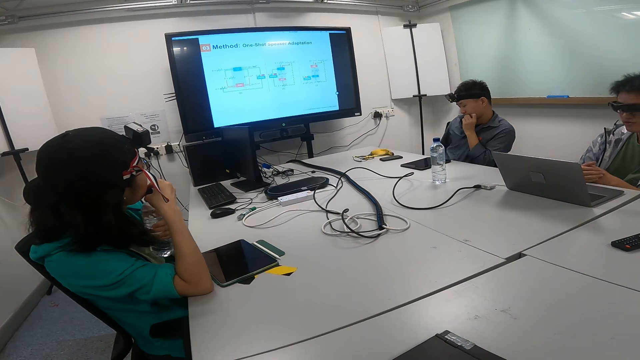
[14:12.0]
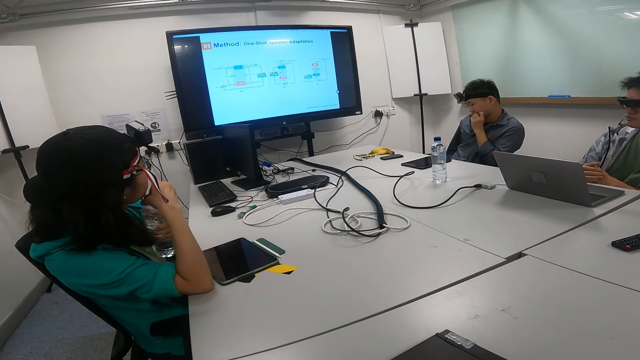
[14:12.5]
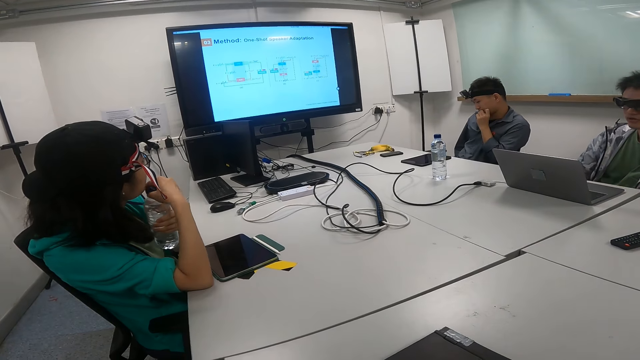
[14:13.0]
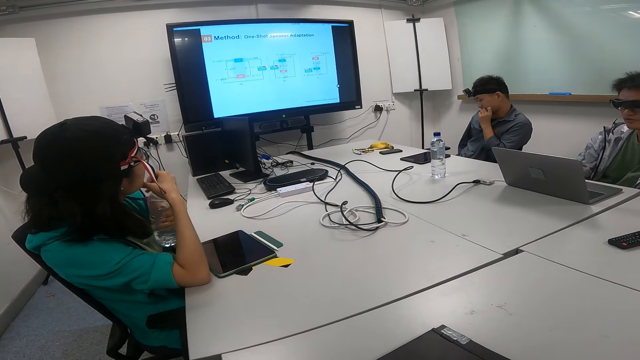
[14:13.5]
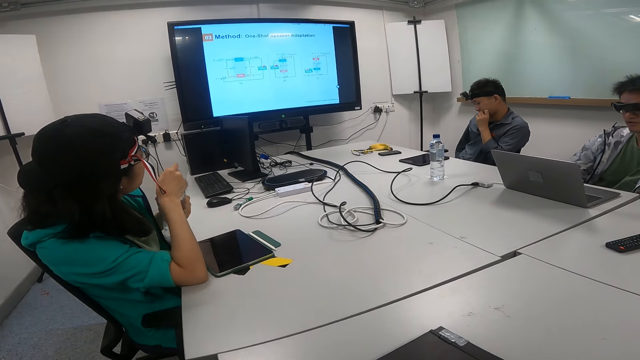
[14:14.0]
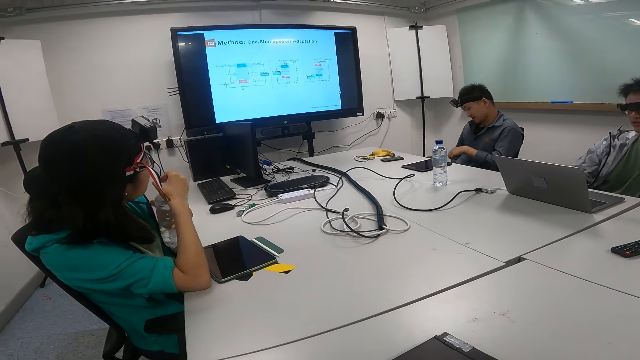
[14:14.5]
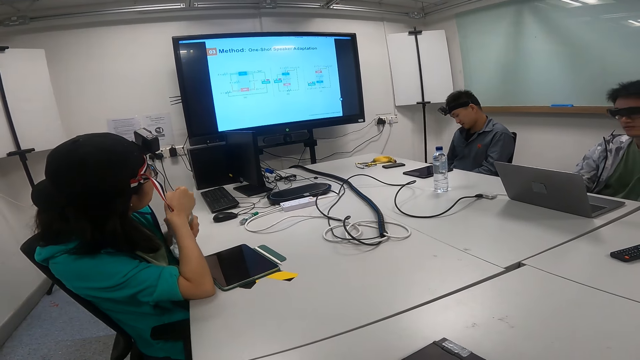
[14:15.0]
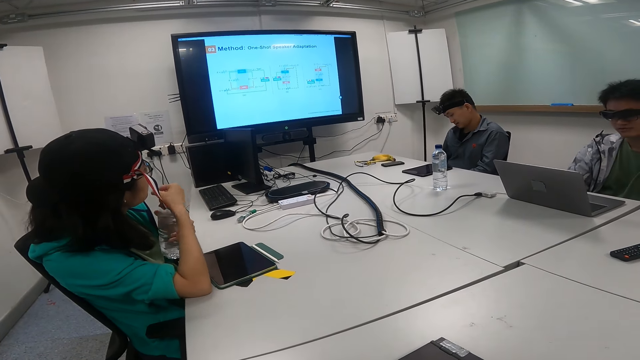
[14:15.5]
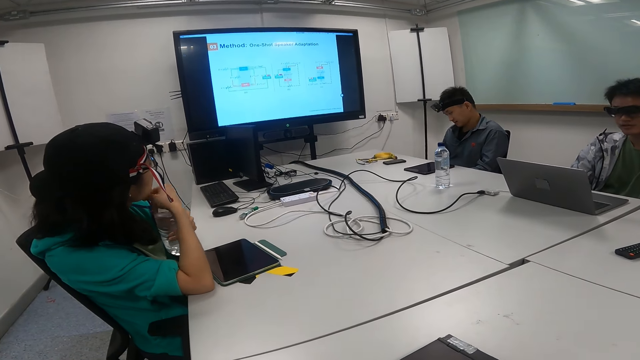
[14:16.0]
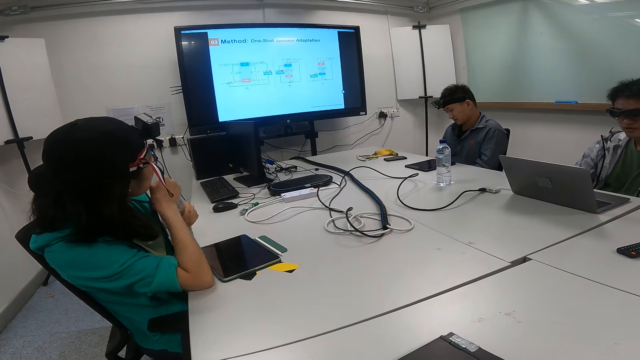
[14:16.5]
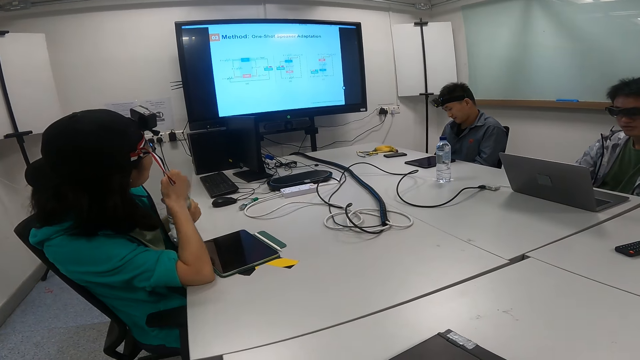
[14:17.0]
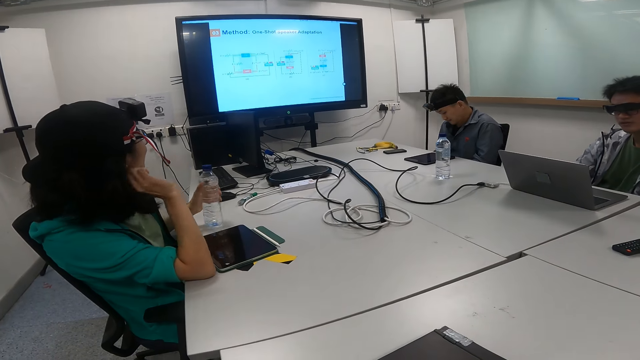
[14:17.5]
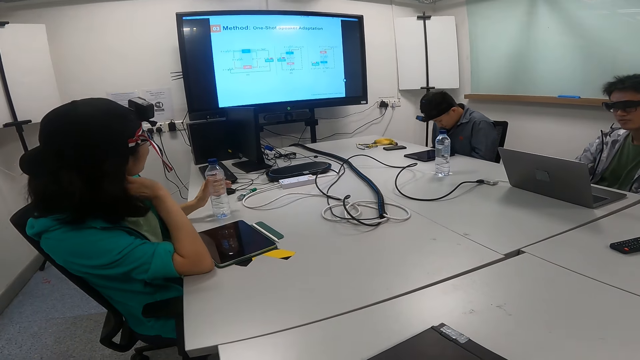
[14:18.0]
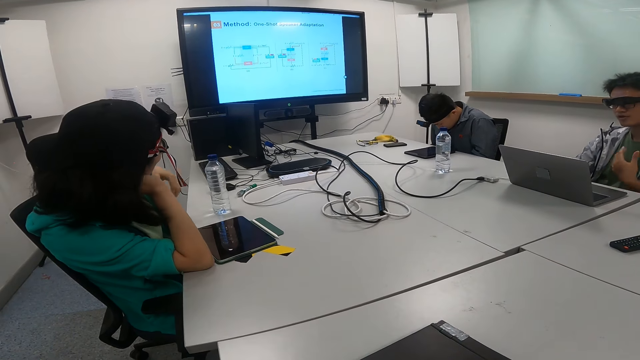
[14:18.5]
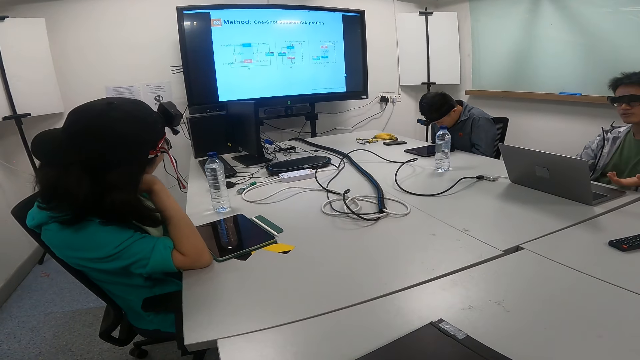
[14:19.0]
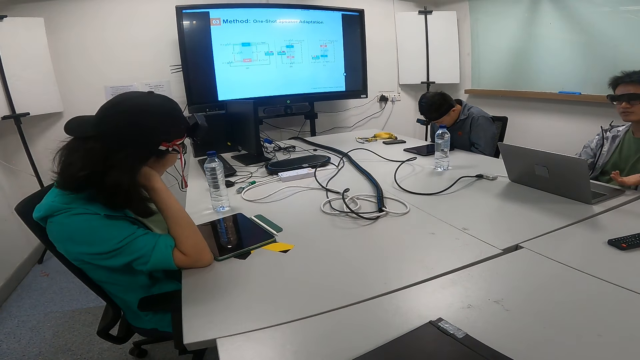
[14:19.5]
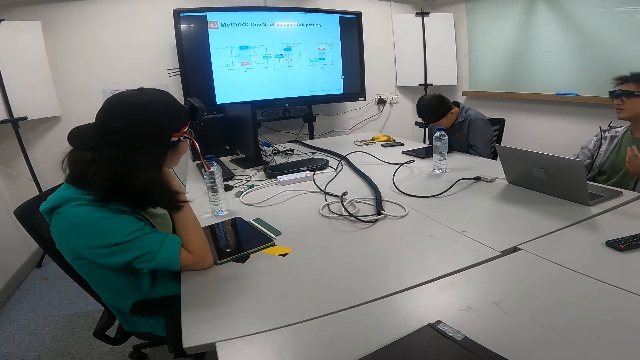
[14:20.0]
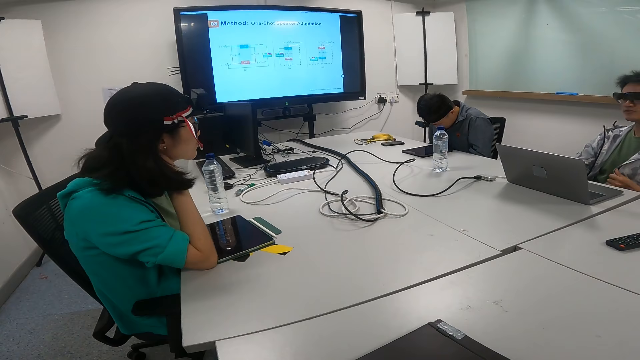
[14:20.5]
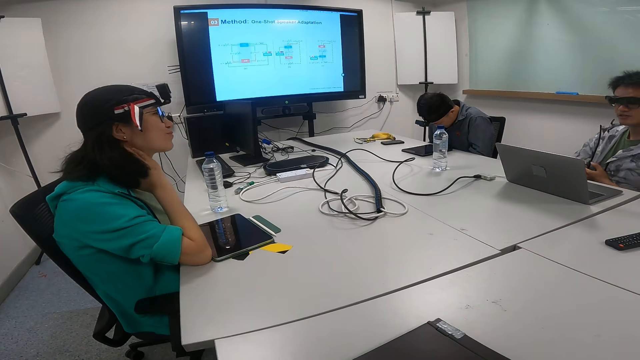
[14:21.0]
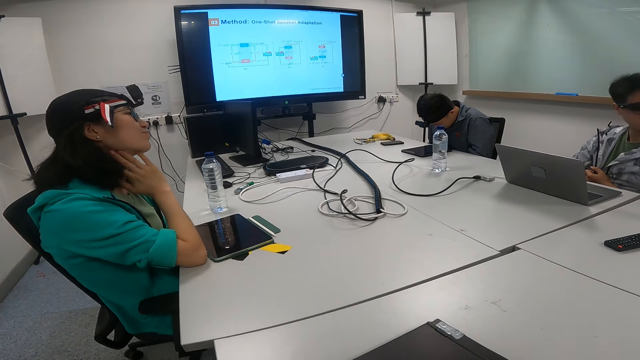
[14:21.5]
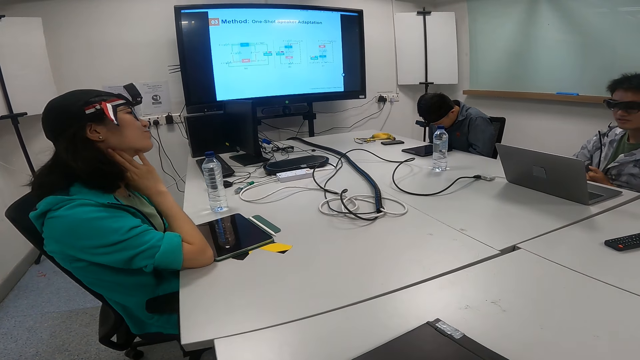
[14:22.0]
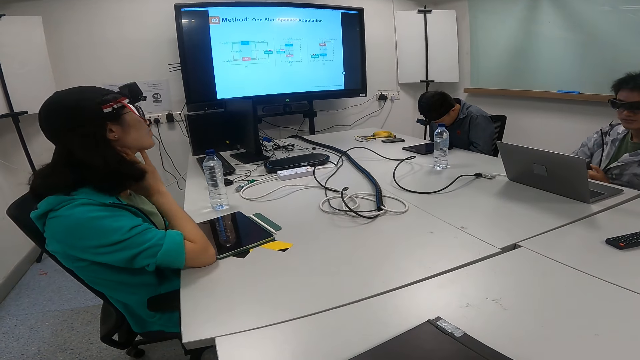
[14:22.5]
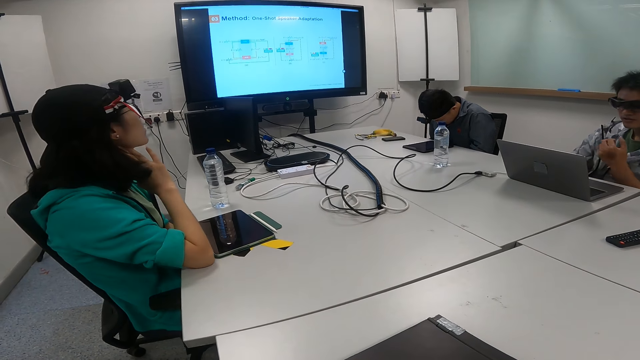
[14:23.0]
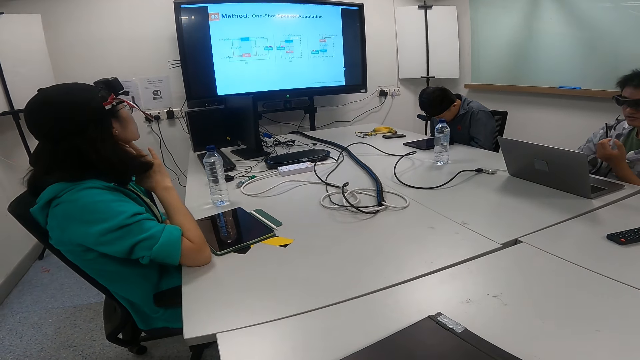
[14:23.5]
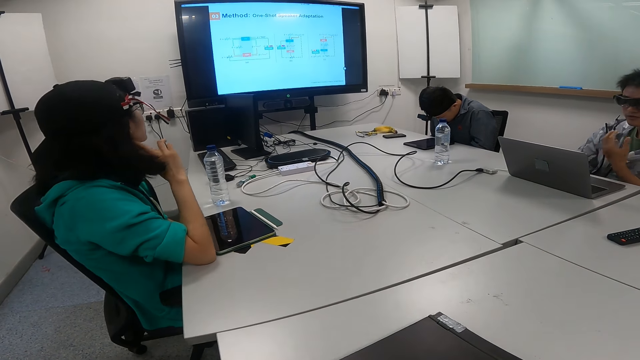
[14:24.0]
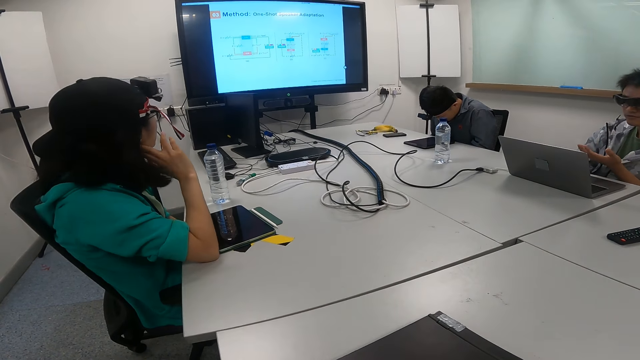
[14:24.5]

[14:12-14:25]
A person closes the bottle of water. Another person moves the chair and removes the hand from the mouth. The first person puts the bottle on the table. The other person moves the head down. The first person touches the head and moves the head.

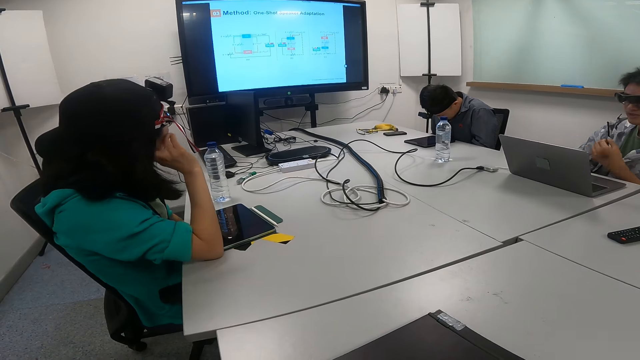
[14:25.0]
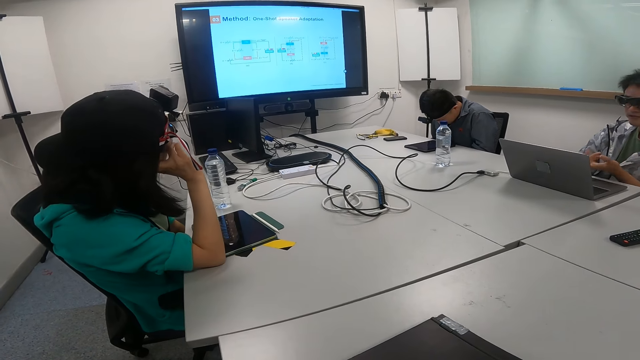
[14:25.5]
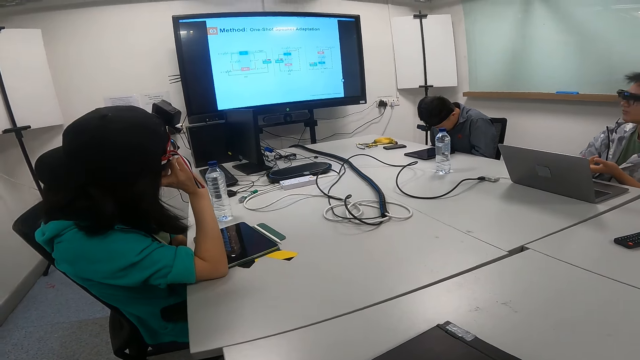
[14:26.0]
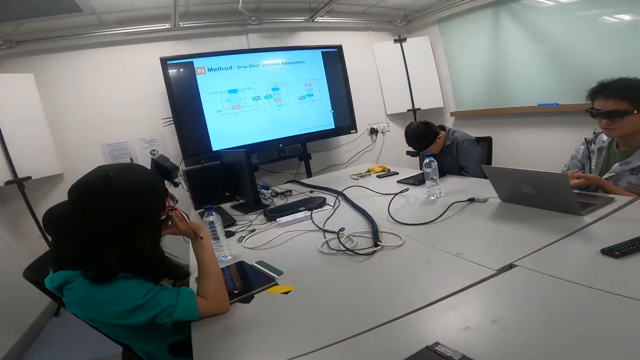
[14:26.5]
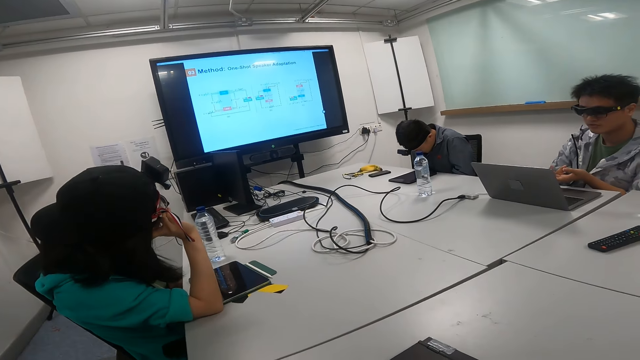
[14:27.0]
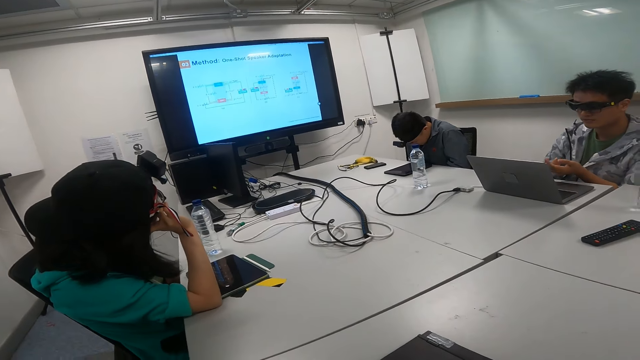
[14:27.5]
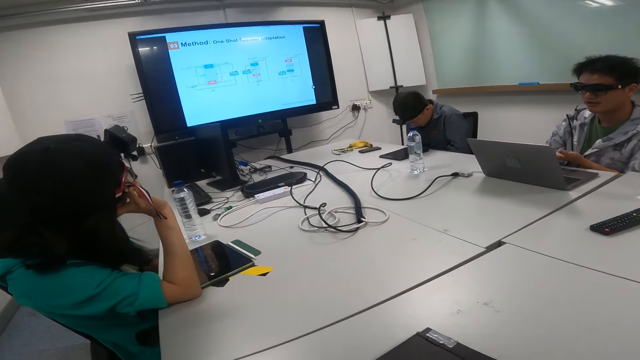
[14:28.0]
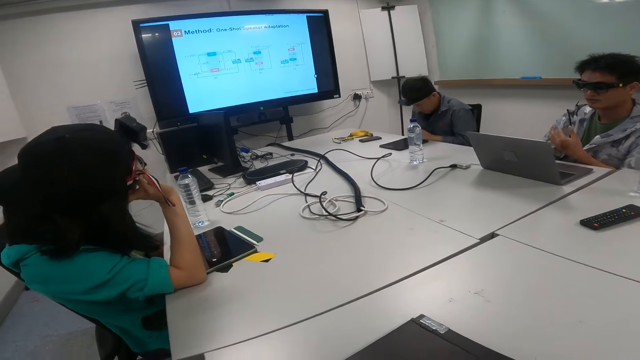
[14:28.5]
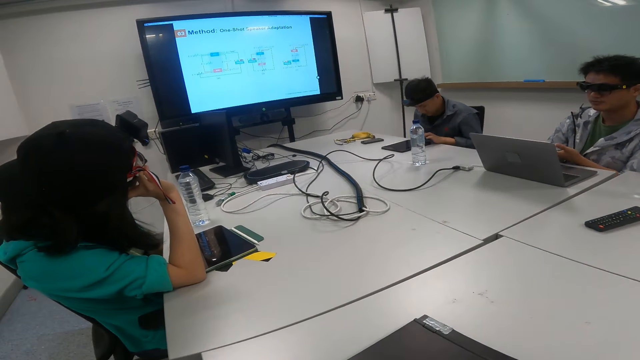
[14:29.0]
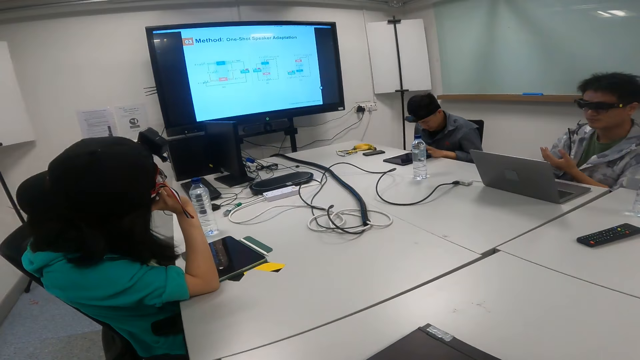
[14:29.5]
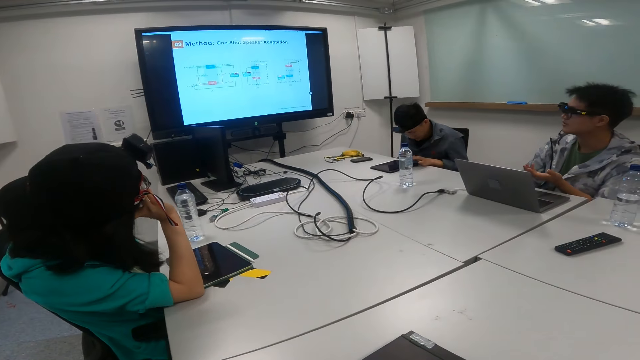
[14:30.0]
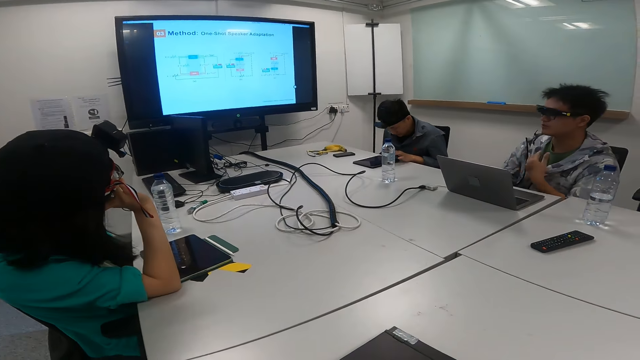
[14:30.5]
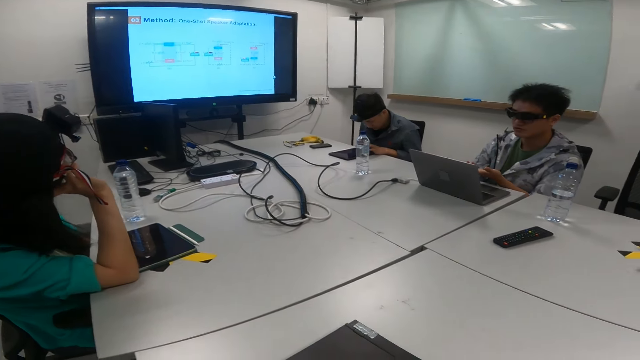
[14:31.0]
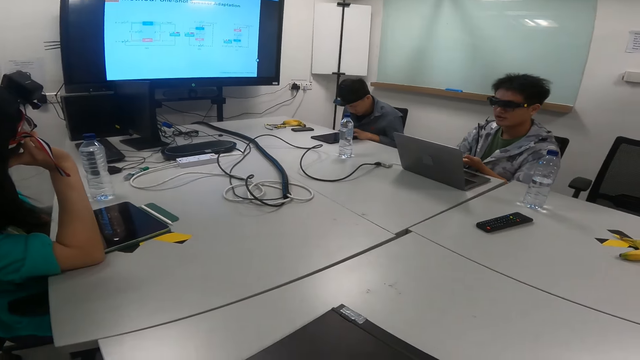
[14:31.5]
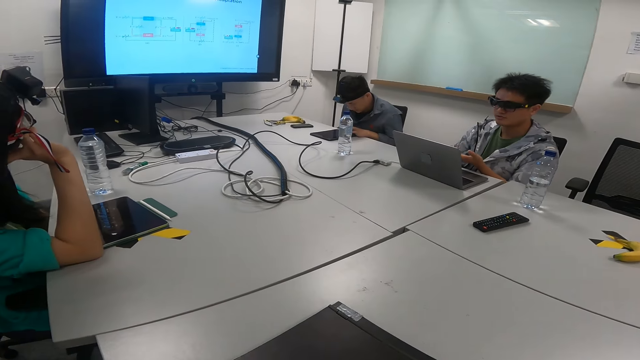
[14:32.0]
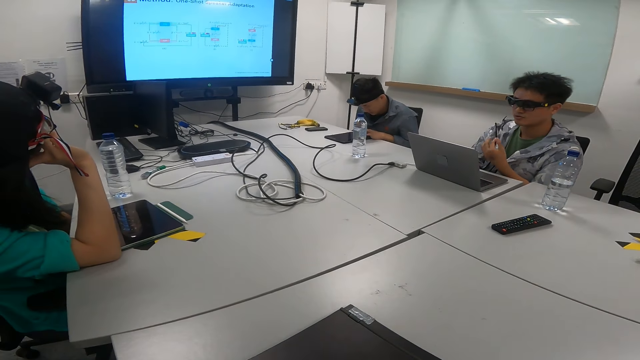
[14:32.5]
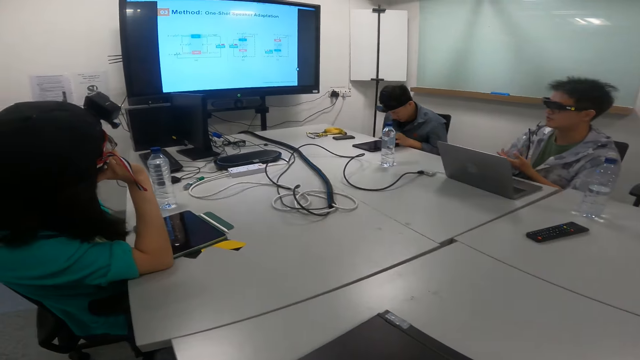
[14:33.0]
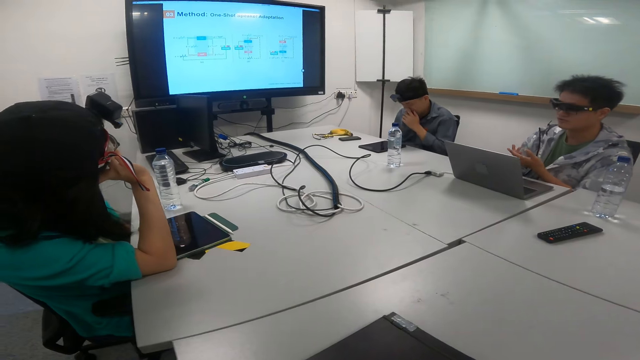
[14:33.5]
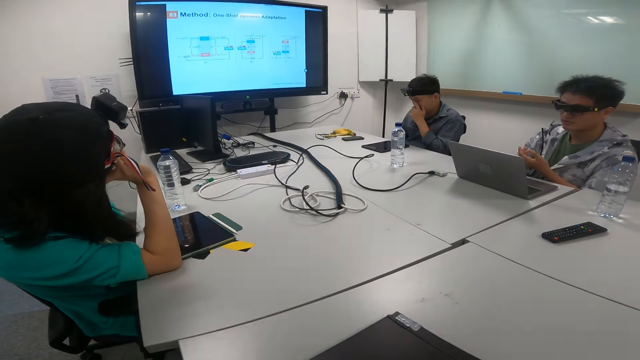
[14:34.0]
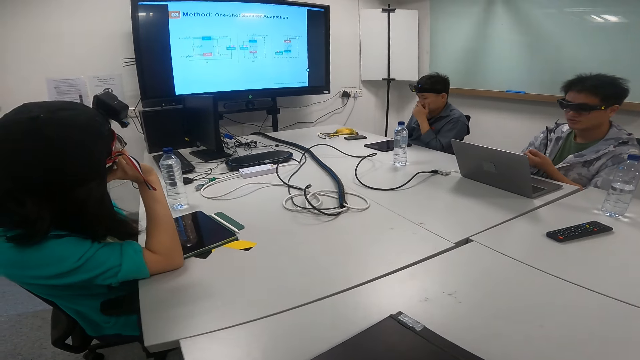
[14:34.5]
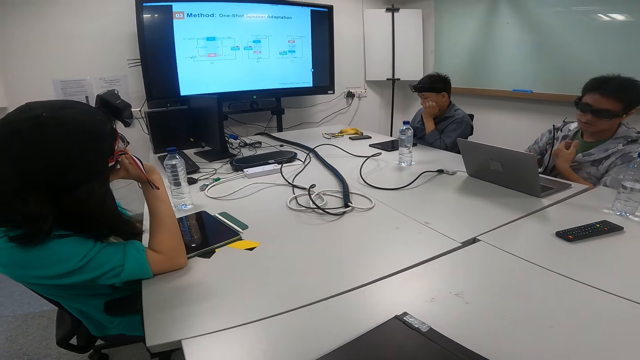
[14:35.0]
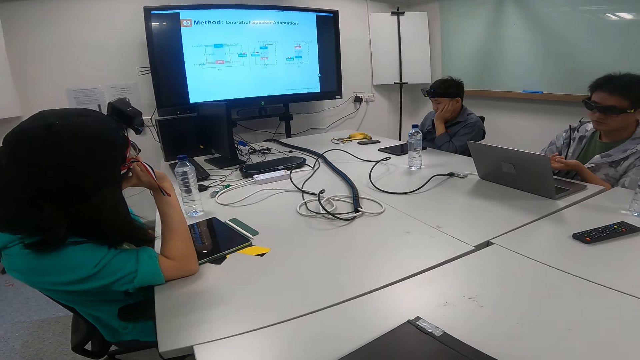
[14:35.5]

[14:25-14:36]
A person touches the phone and moves the hand to the face.
